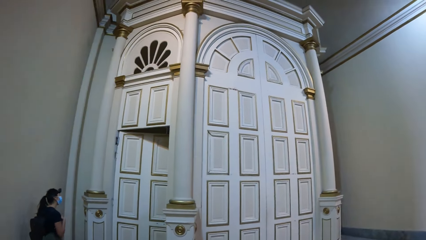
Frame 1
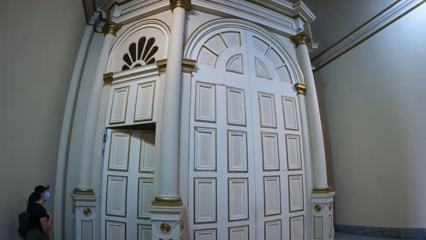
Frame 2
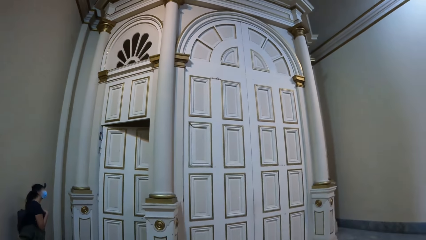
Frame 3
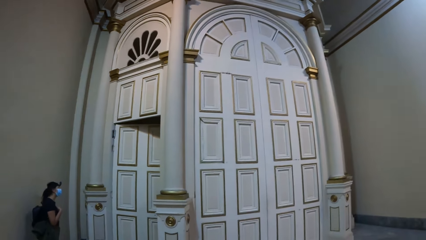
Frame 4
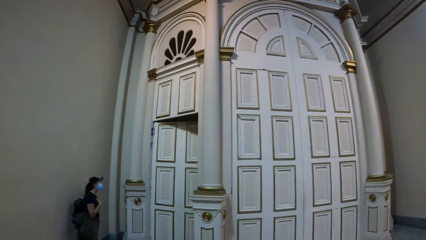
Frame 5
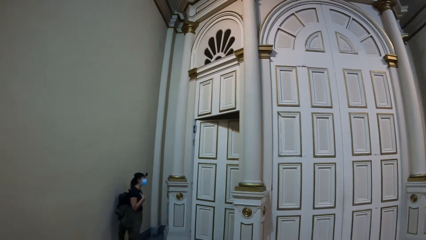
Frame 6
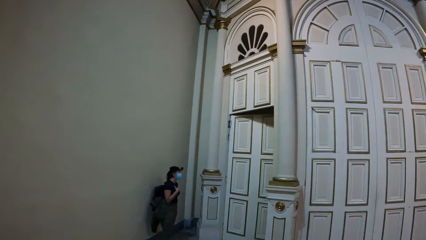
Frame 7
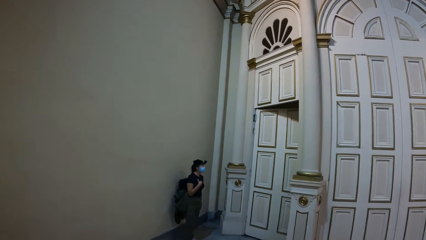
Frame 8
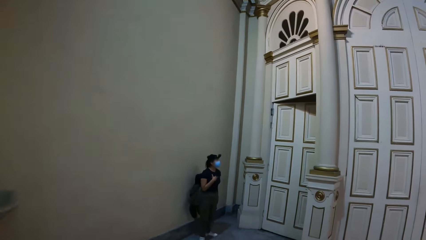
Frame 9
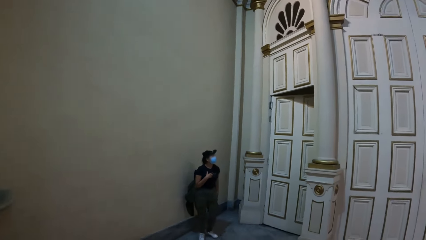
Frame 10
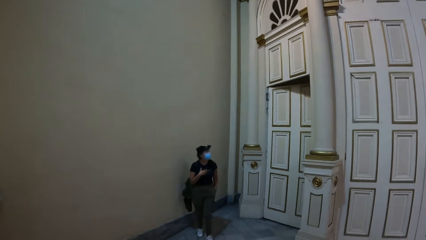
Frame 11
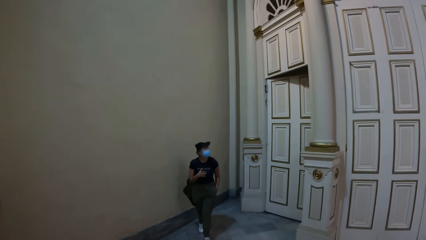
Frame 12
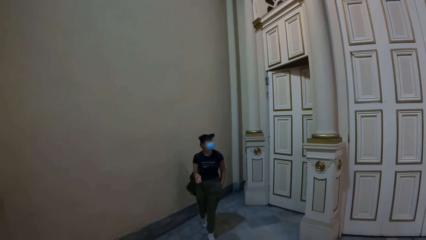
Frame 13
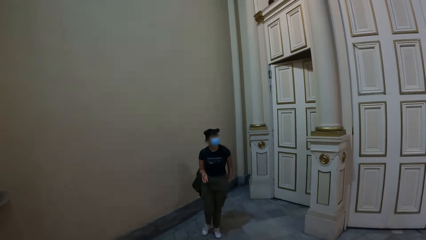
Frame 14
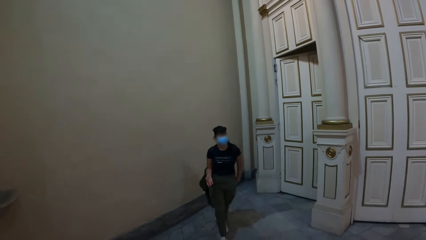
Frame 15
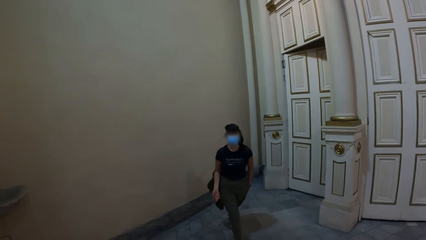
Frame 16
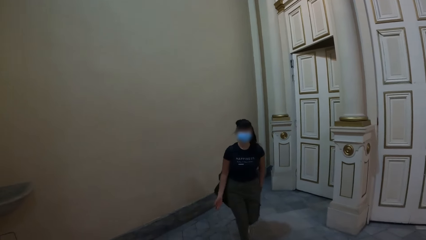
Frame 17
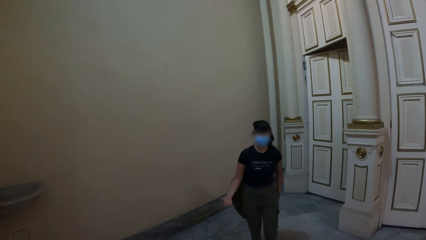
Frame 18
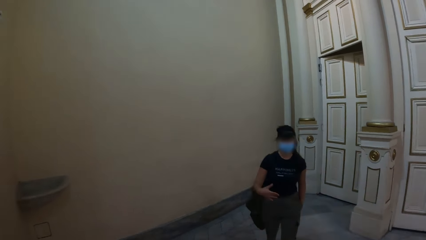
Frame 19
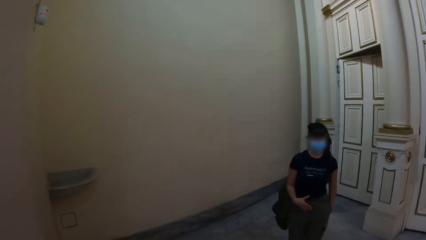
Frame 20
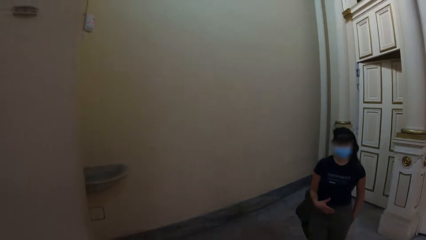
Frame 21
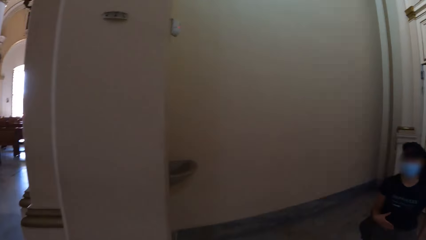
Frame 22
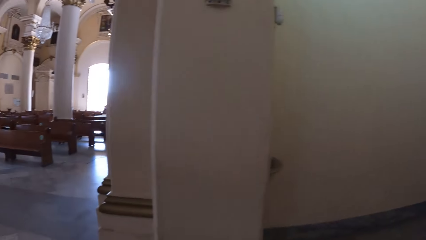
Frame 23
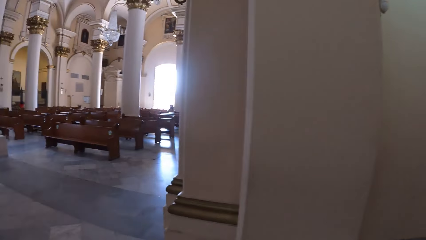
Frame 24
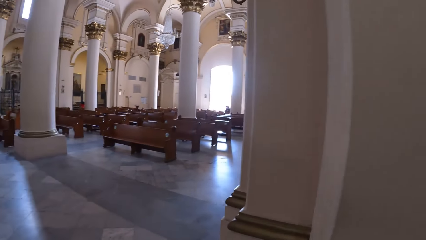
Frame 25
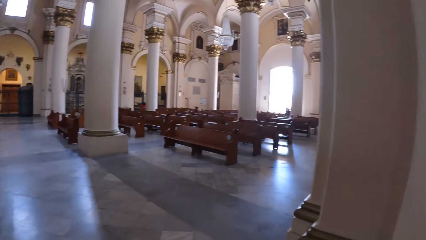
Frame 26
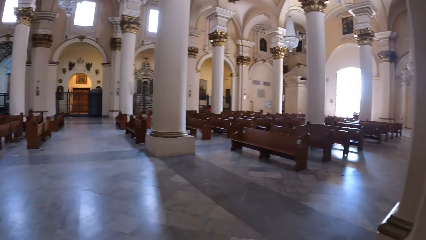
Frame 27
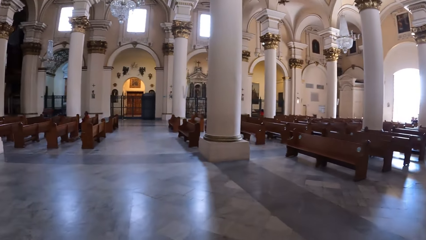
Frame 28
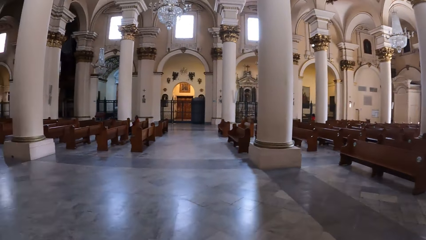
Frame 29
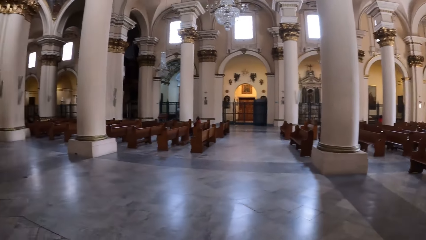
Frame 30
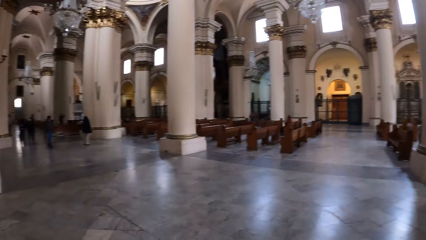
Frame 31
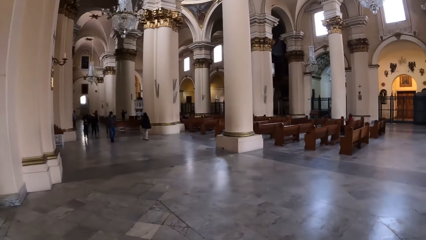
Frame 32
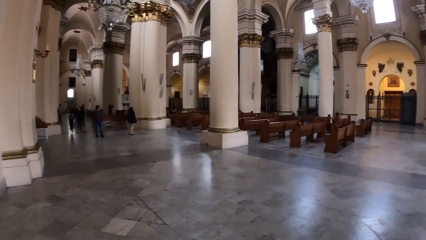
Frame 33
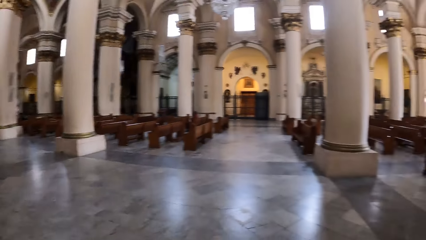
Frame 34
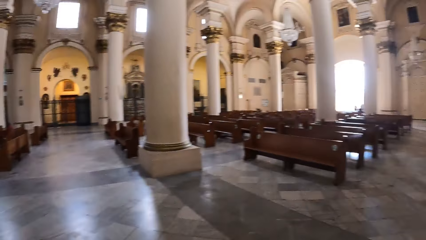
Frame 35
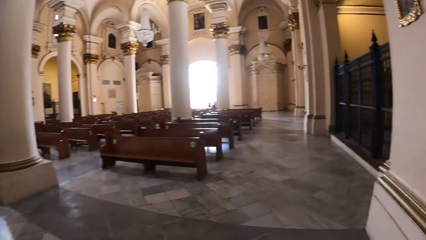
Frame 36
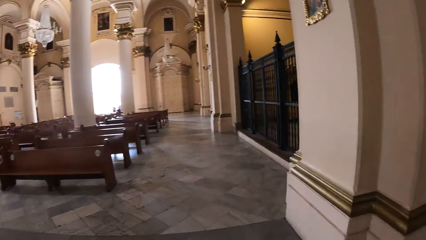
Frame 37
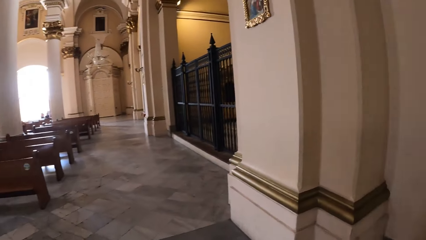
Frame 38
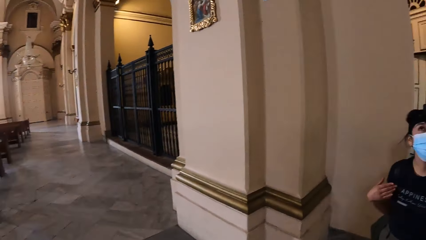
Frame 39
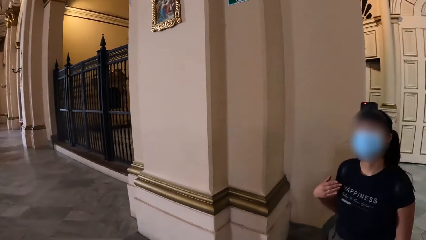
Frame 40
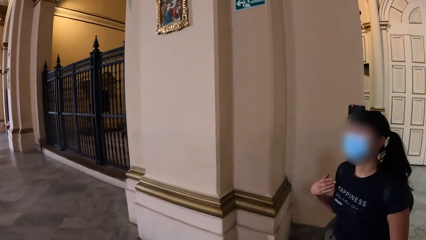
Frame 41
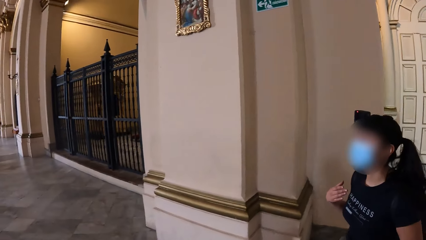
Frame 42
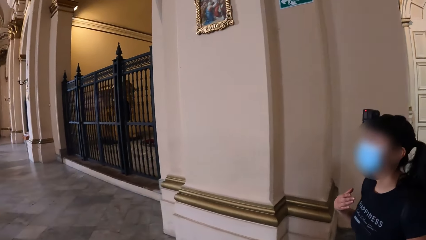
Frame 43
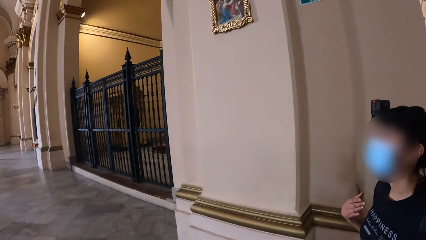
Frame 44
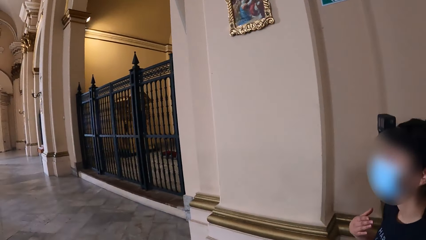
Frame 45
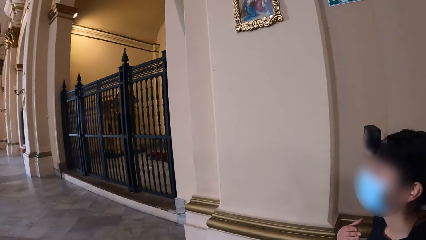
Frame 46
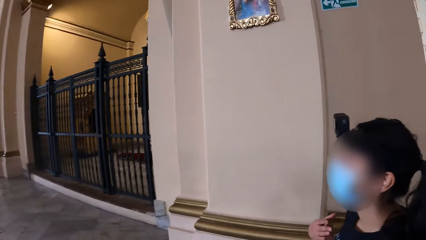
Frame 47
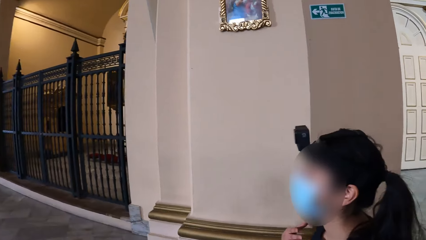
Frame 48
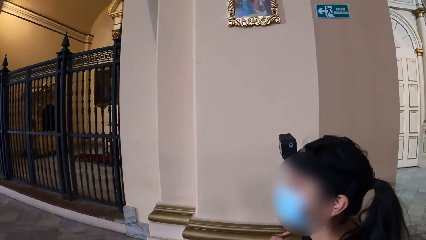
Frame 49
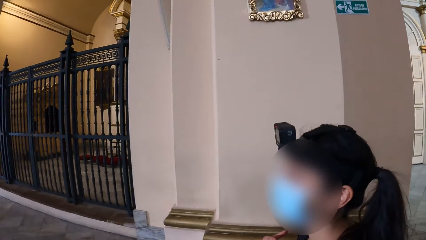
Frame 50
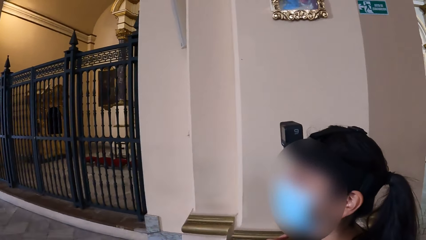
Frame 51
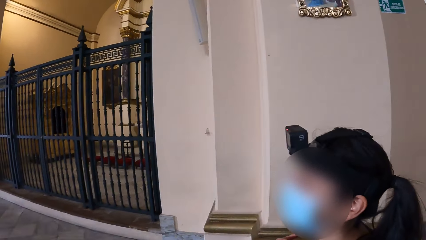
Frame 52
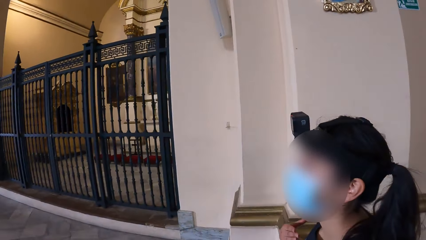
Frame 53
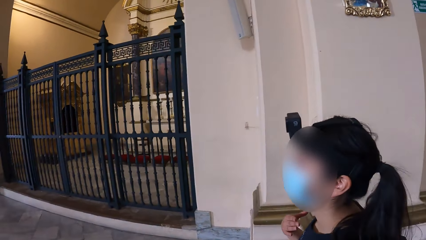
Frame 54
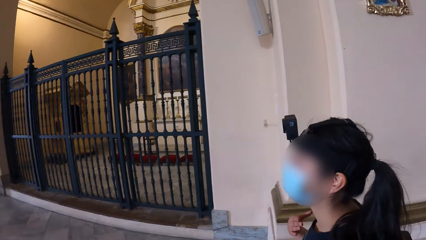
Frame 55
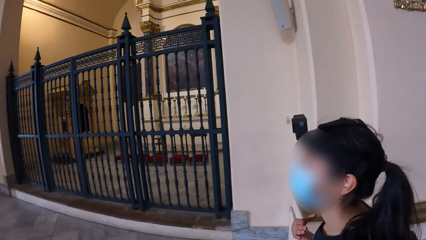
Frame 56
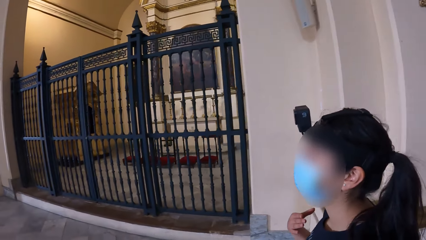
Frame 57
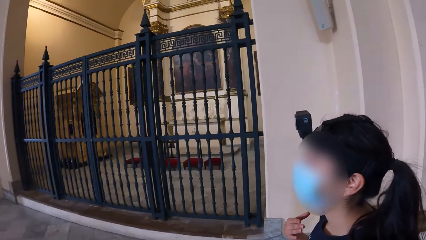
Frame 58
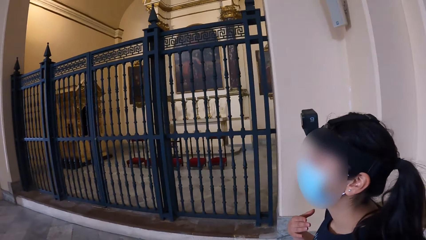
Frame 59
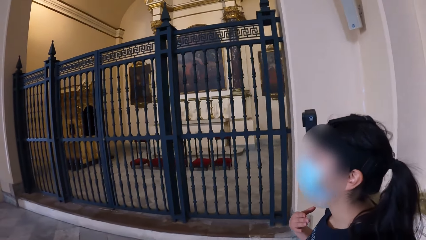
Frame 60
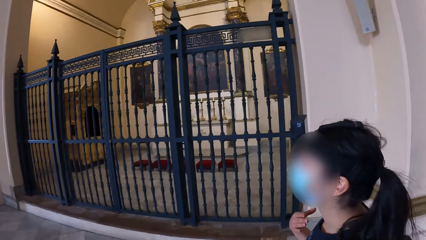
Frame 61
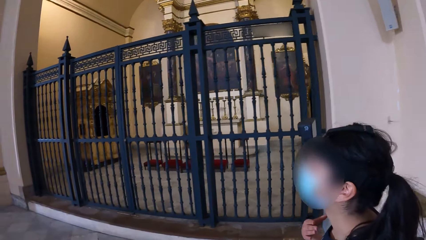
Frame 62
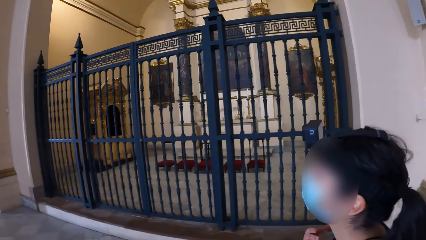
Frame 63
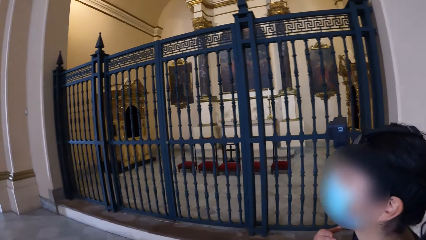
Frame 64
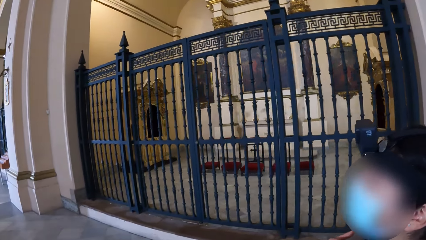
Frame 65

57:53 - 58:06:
The woman gesticulates with her right hand. The camera wearer and the woman walk across a chapel and look around the chapel. The camera wearer interacts with the woman.

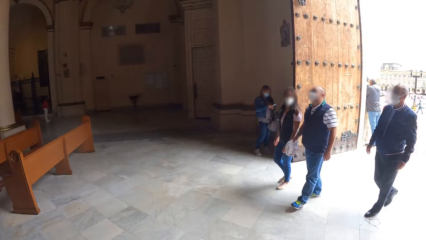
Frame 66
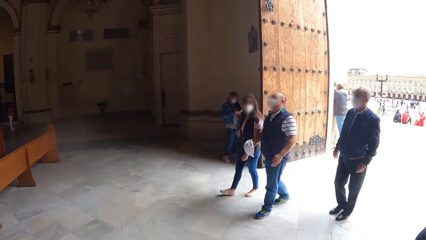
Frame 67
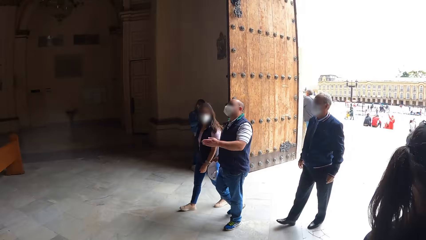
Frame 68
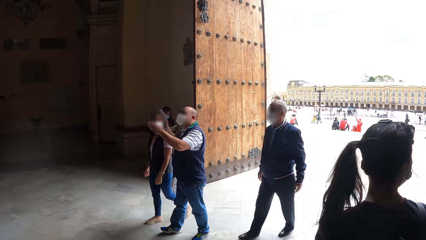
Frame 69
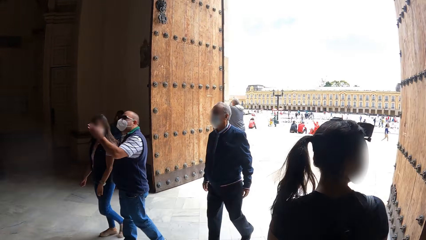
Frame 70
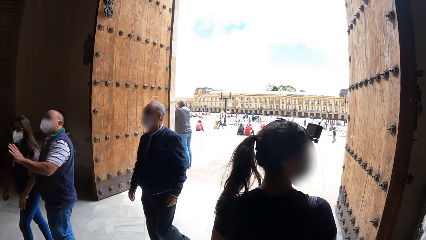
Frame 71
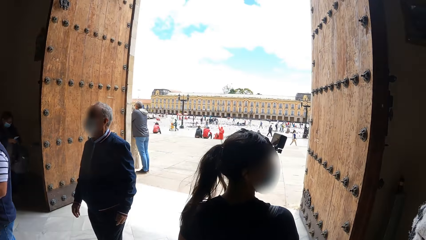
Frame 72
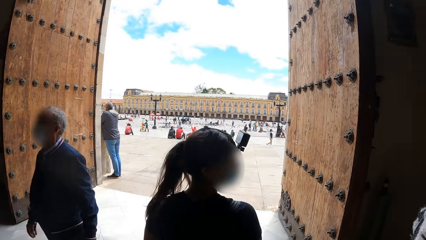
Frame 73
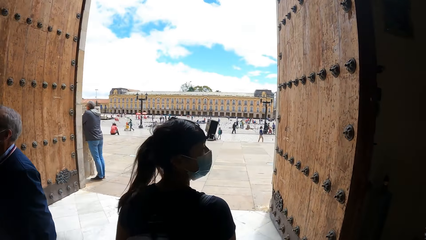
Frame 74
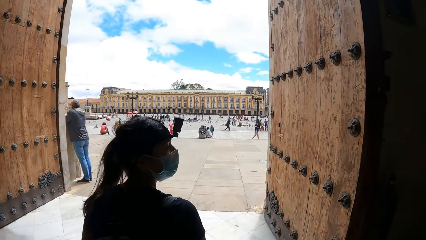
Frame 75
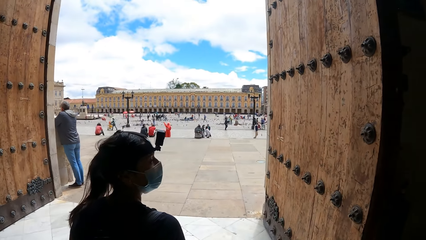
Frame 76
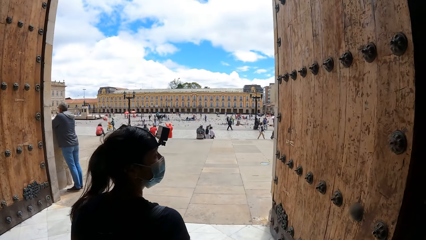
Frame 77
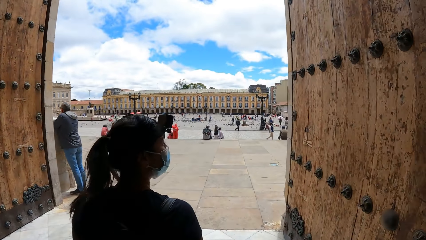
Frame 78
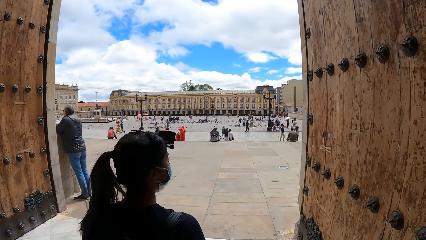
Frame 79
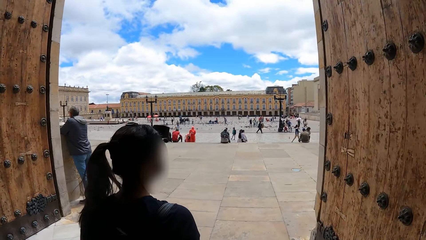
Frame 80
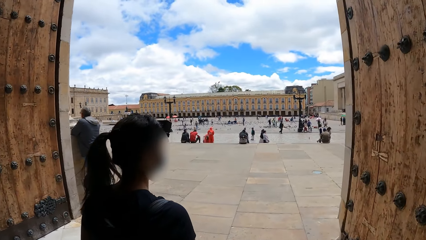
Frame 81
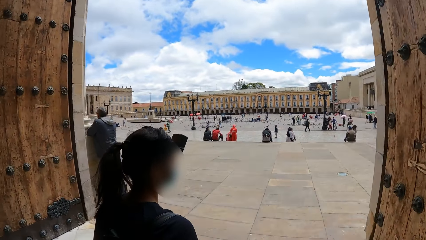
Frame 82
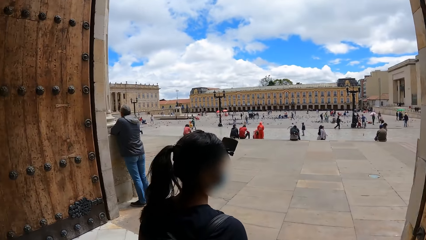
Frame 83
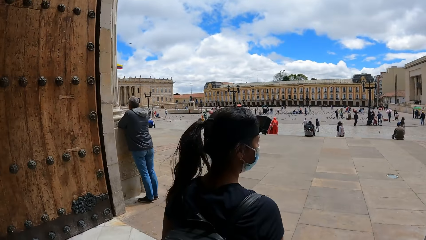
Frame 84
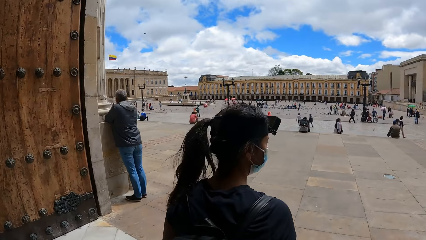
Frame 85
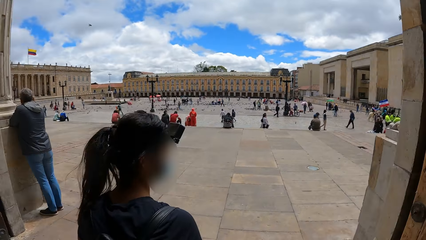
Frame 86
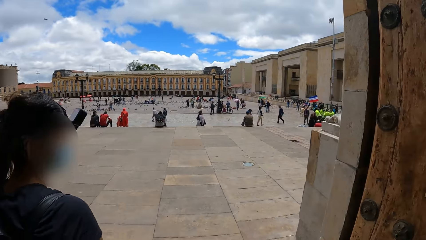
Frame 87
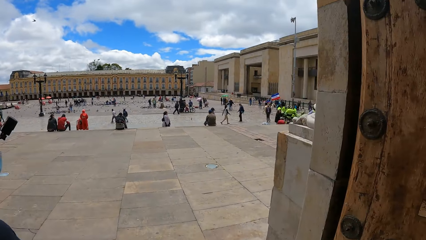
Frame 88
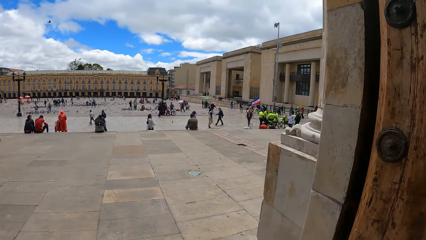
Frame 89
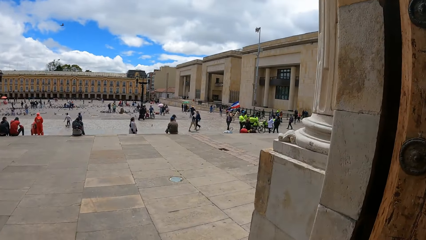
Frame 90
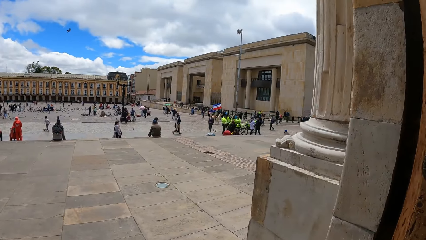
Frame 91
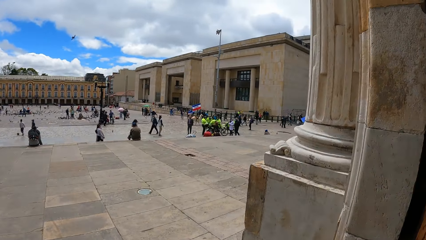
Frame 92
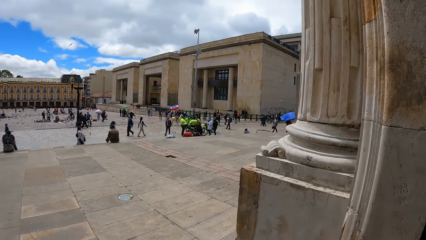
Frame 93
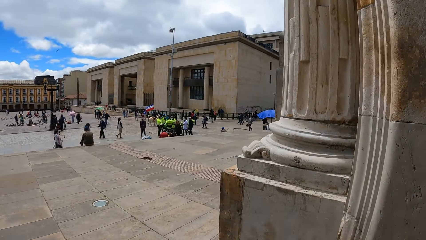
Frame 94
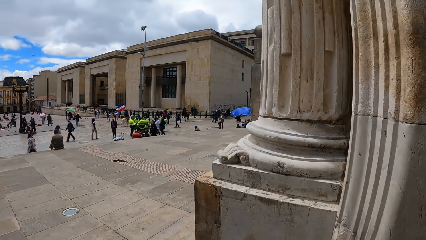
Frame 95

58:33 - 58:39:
A person and the camera wearer exit a chapel.
